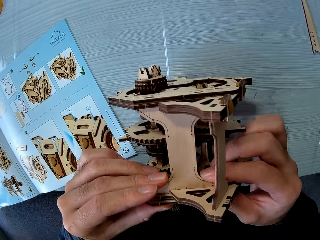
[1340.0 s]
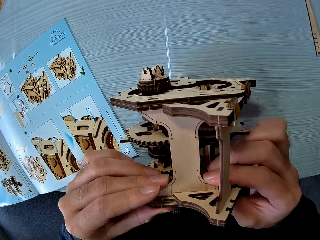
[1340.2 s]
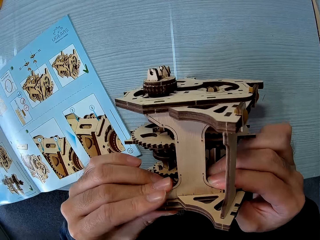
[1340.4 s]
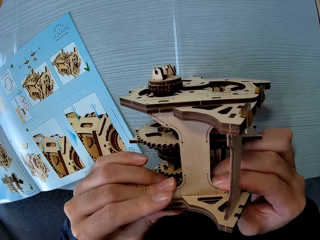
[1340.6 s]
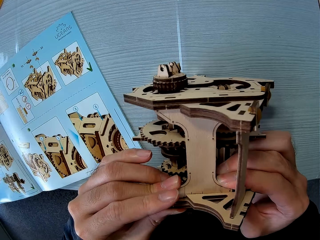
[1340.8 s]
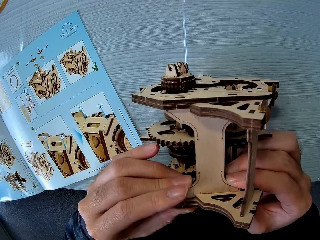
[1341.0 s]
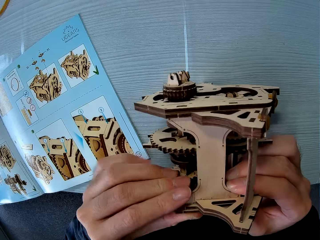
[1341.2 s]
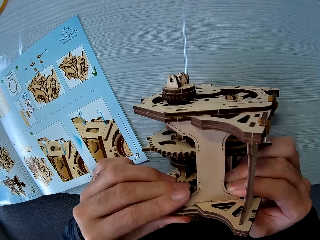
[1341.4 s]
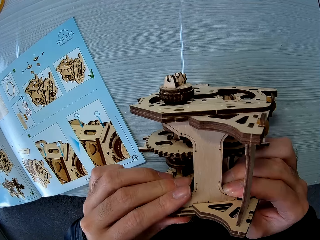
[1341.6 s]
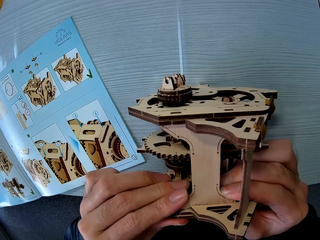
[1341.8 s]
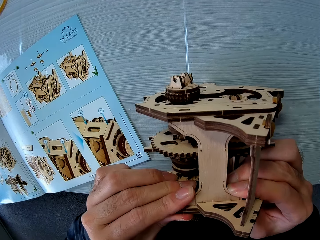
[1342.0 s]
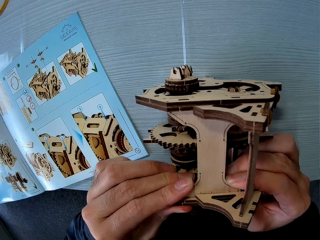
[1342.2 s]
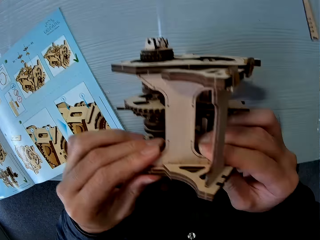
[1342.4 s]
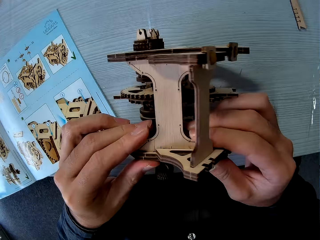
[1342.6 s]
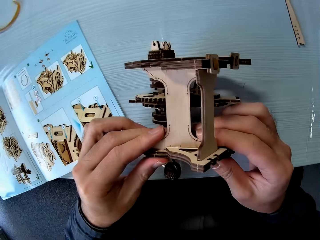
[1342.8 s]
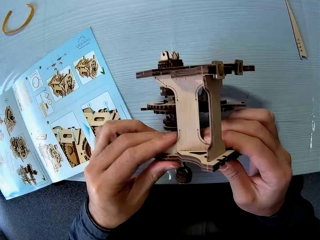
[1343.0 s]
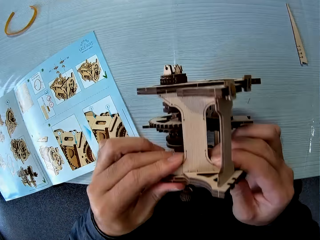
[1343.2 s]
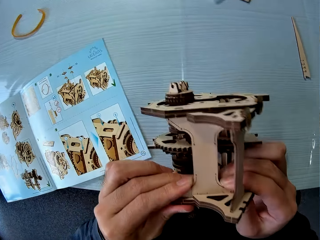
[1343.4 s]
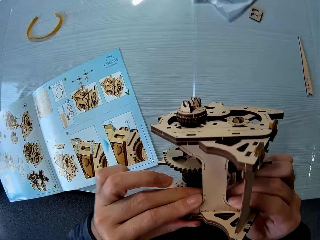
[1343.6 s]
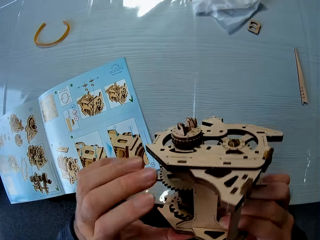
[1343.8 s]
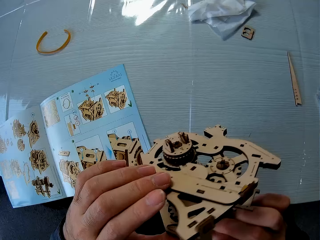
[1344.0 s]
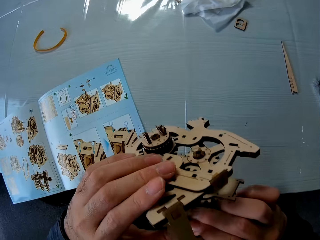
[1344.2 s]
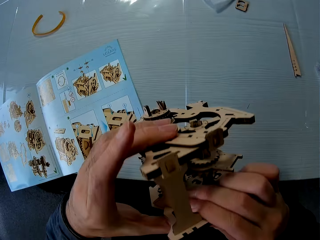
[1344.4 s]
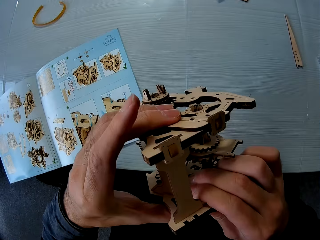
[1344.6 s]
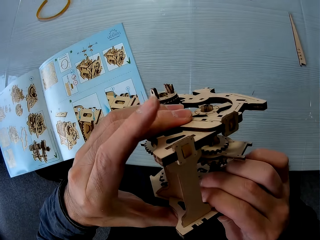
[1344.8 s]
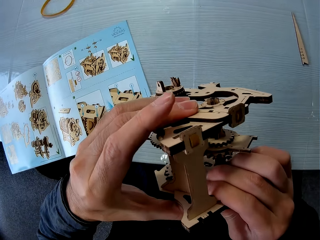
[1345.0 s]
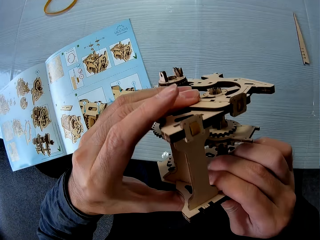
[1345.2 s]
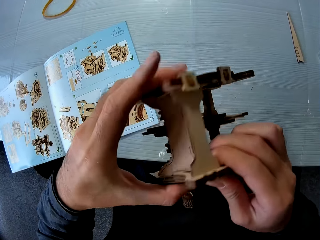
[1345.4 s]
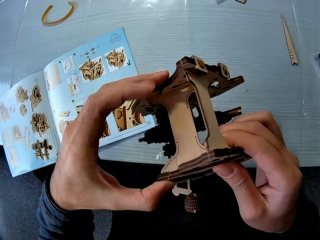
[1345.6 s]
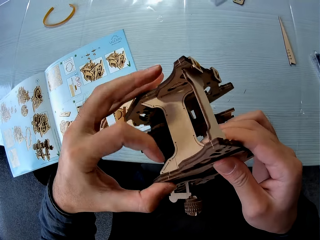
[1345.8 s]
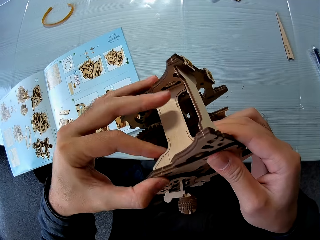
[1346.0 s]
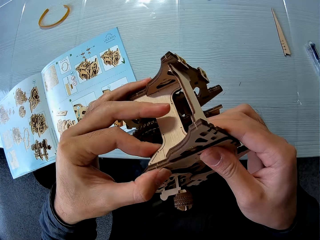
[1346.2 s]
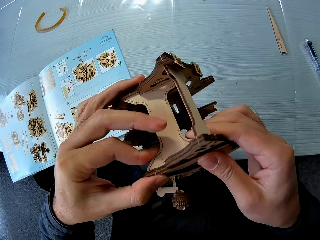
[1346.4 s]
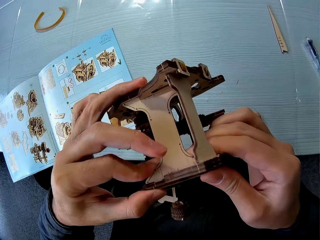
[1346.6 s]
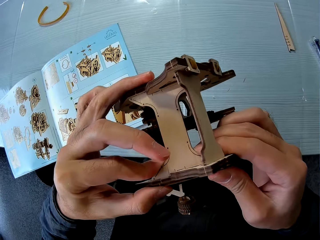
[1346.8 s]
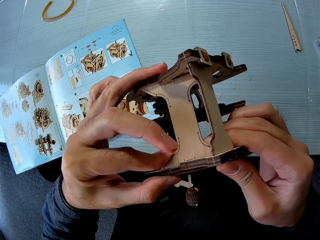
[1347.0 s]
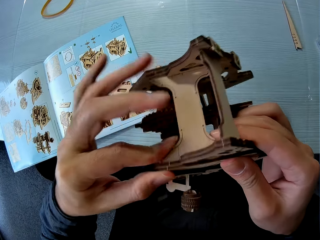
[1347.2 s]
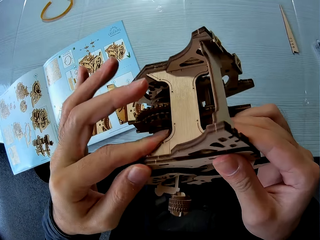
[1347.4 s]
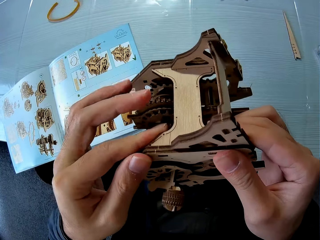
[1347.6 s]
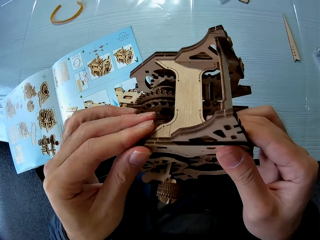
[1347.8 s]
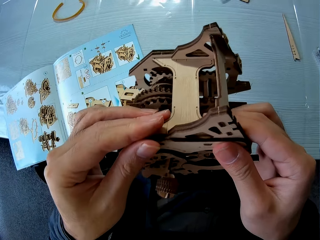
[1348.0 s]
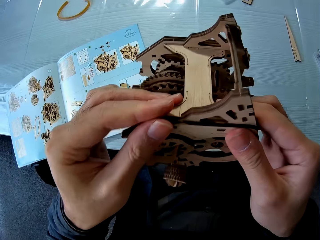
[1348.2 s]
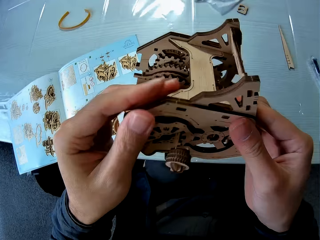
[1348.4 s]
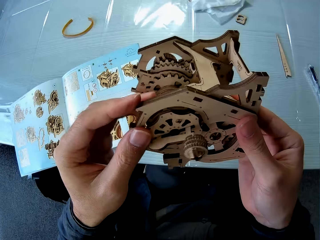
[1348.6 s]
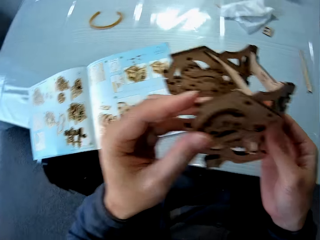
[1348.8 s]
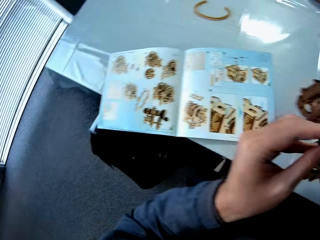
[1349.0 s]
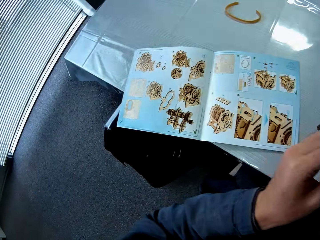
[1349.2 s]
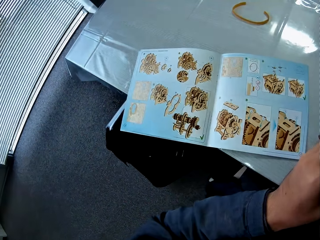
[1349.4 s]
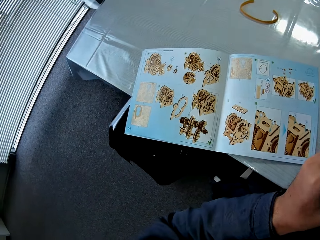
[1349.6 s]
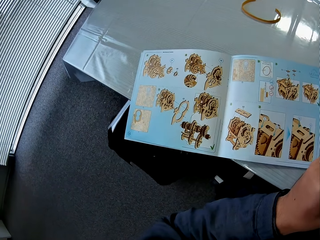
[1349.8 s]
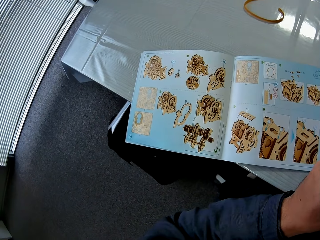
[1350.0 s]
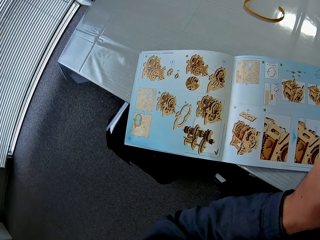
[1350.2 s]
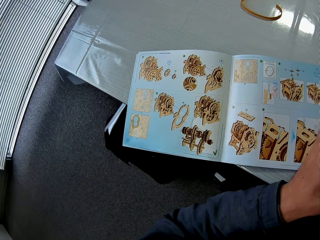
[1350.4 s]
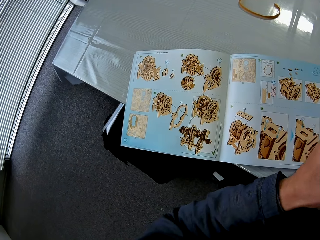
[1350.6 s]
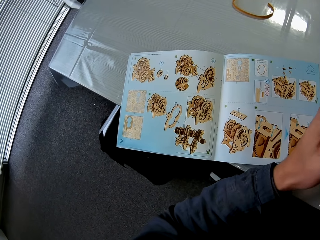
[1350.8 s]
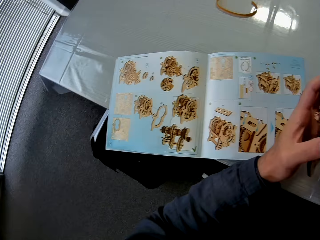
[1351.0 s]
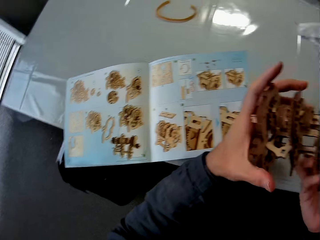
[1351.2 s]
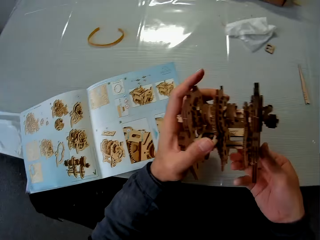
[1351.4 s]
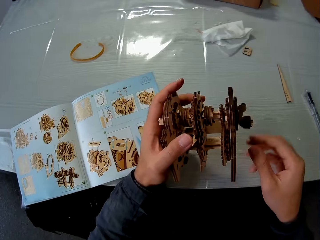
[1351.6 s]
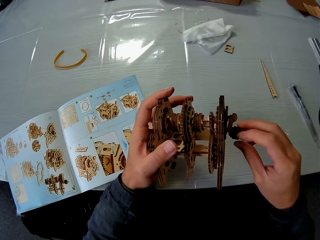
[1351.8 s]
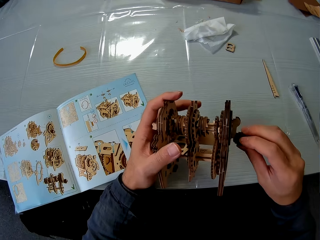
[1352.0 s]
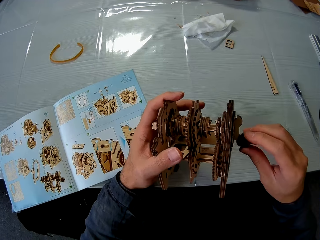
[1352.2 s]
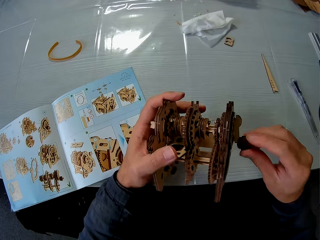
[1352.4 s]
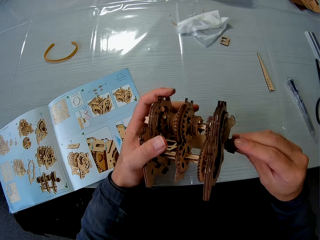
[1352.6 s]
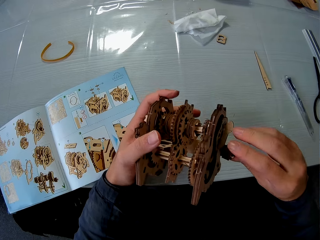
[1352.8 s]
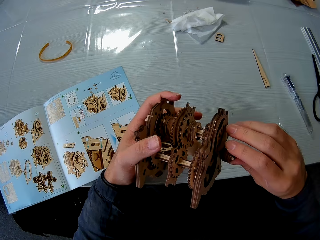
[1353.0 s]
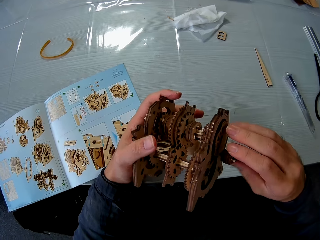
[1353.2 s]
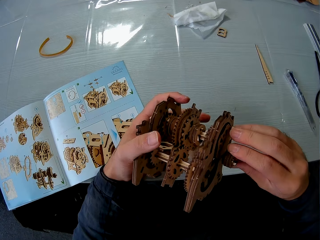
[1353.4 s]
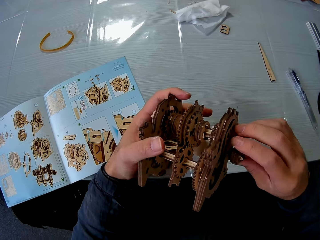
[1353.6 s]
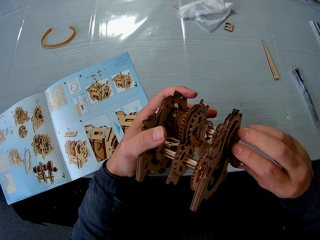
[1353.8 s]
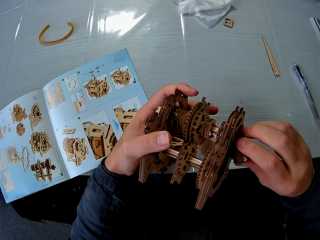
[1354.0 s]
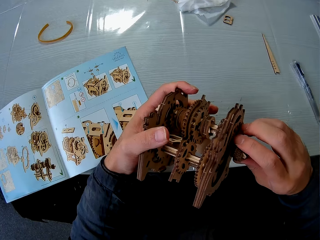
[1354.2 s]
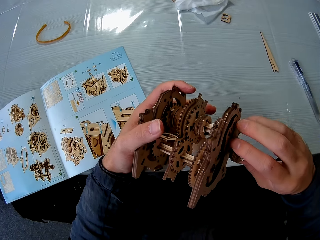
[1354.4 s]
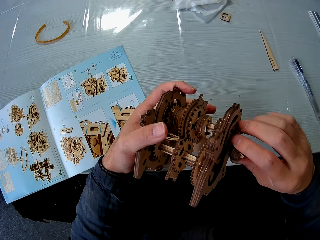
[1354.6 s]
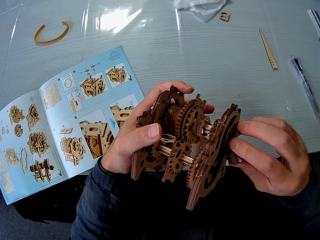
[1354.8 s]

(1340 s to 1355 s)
The camera wearer picks up the gear. They hold the laser cut wood craft puzzle and fix the laser cut wood craft puzzle. They read the book. They rotate the laser cut wood craft puzzle handle.

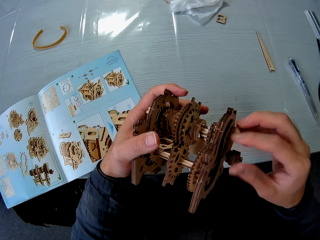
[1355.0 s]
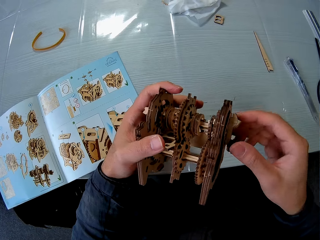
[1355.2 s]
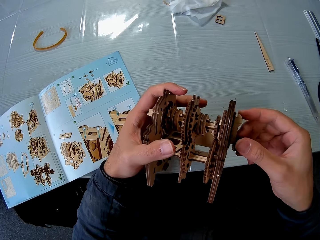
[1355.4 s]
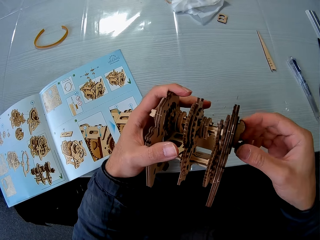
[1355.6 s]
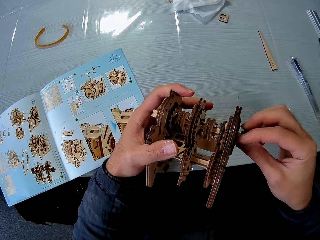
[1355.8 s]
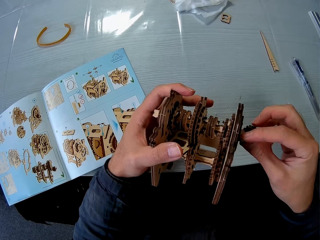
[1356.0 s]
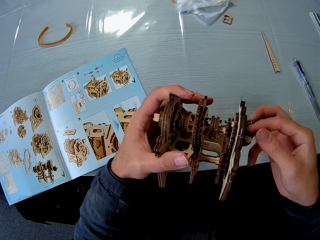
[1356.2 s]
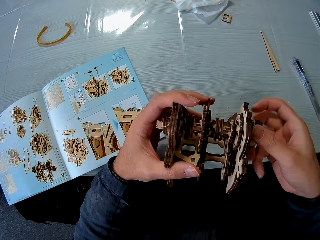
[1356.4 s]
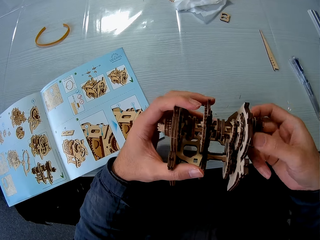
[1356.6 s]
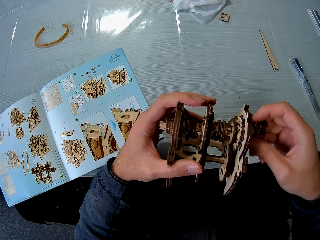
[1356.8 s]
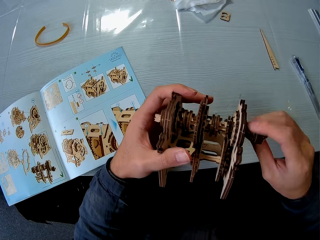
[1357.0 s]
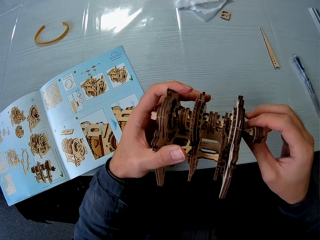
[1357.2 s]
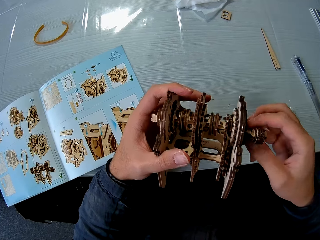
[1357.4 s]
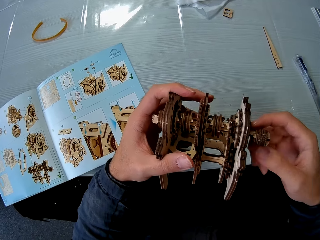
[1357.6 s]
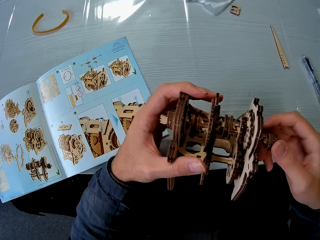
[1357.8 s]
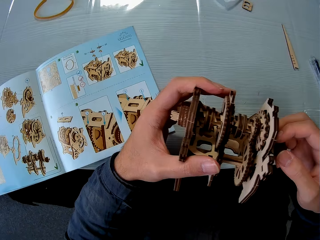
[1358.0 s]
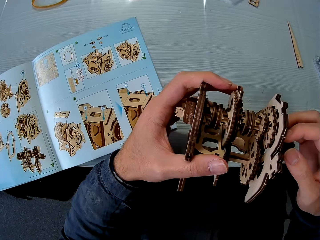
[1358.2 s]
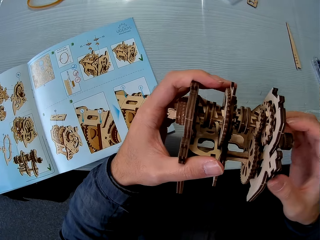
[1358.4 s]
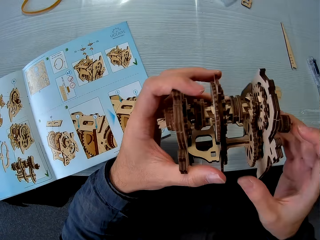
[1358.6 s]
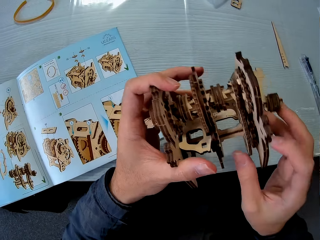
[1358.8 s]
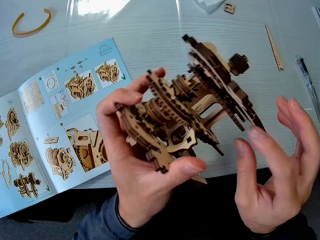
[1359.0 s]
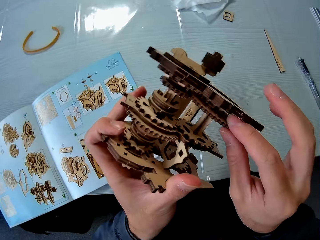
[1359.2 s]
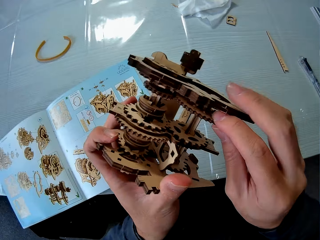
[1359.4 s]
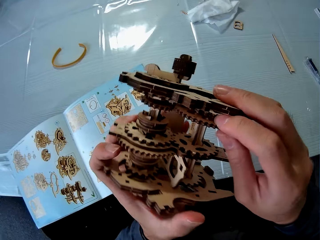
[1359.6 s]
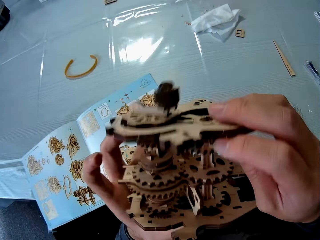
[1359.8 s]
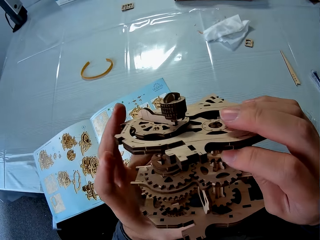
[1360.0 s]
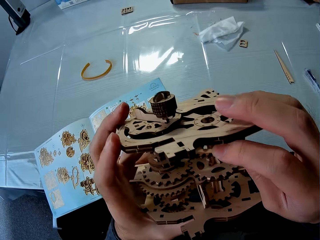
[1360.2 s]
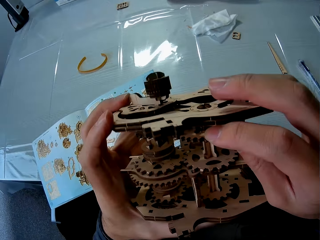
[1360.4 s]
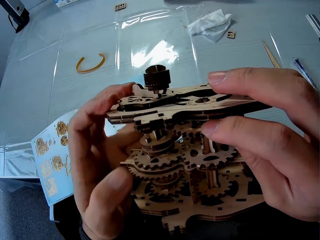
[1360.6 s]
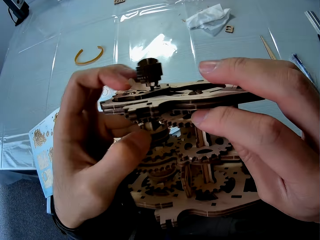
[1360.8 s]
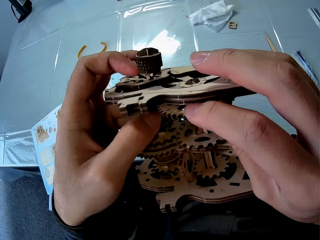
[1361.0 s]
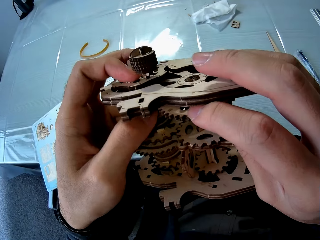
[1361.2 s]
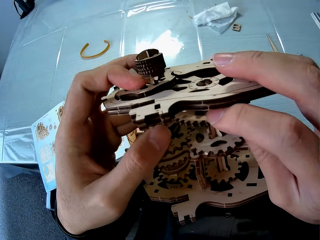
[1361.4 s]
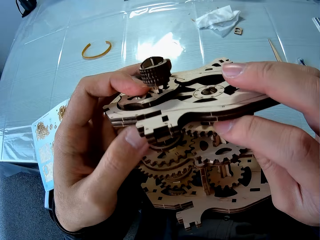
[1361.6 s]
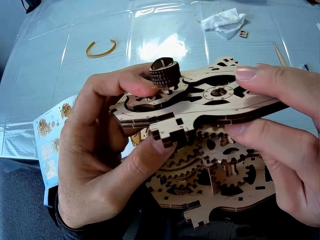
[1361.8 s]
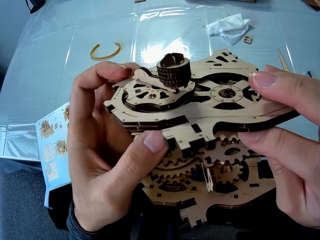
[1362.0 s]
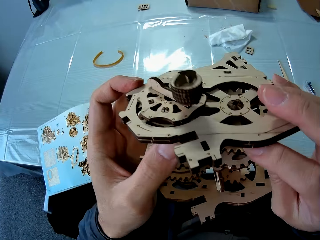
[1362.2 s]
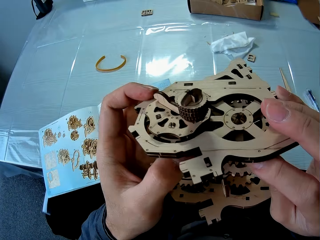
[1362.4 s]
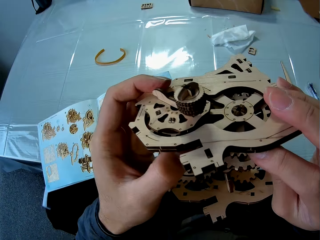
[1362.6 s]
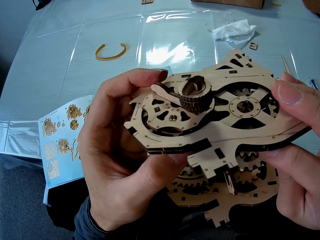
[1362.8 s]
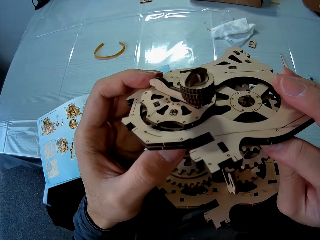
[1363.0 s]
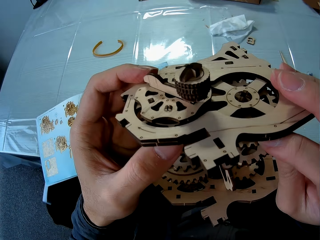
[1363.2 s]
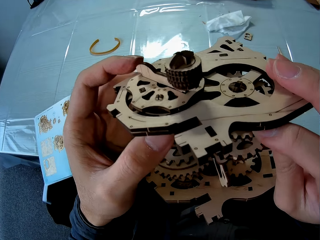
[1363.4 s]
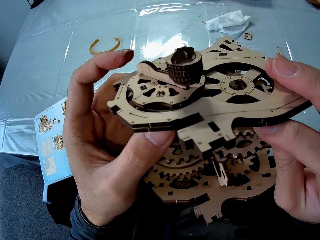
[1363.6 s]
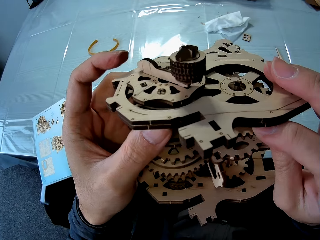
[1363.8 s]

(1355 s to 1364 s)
The camera wearer runs the gear.
